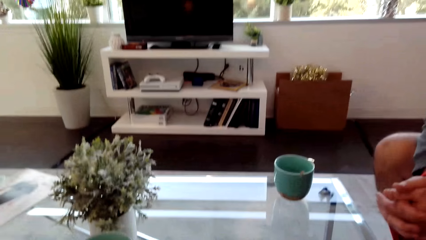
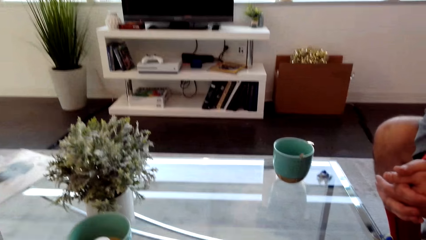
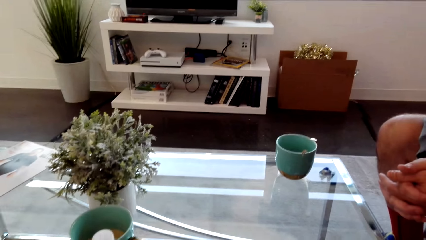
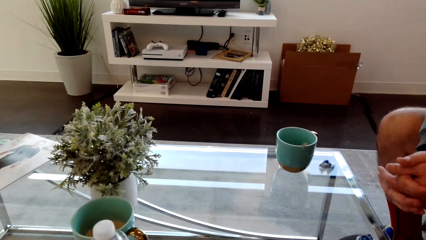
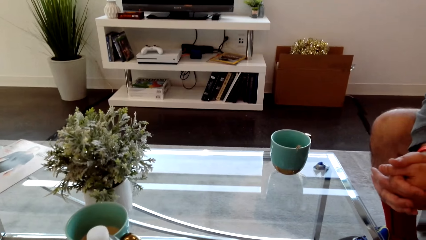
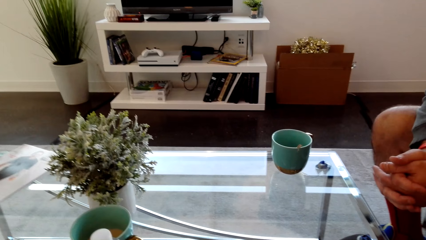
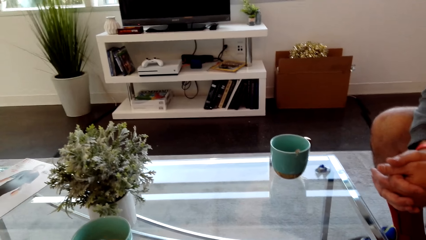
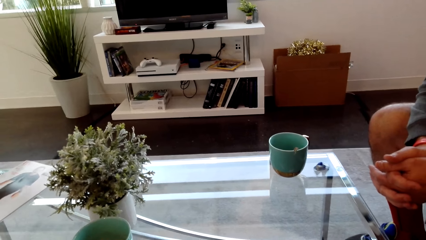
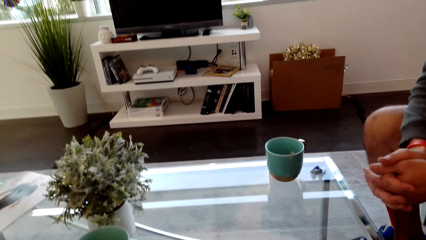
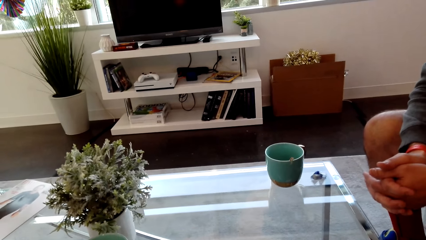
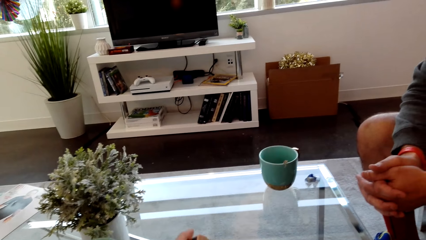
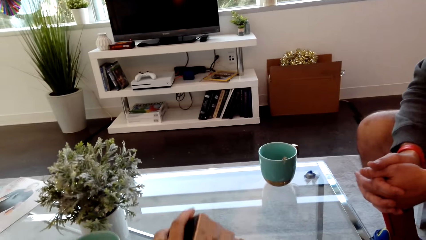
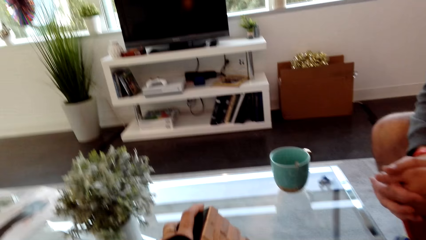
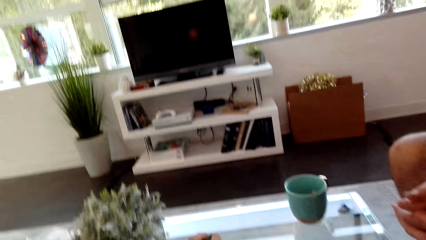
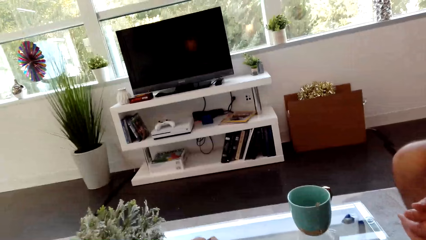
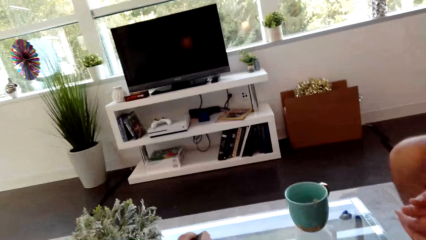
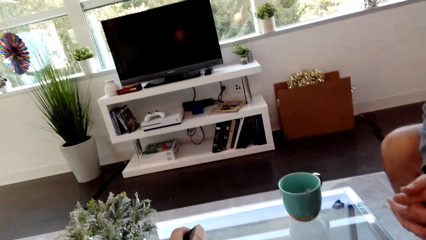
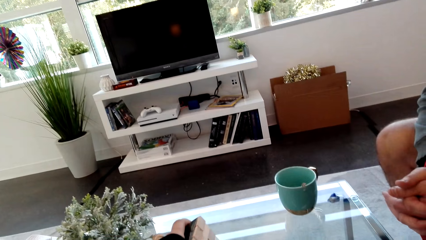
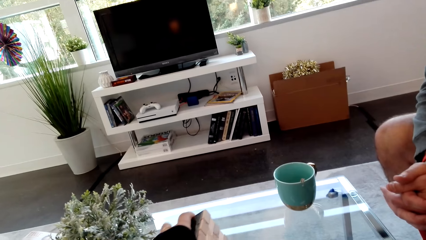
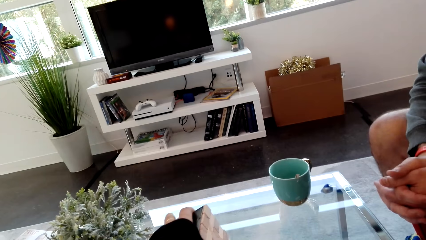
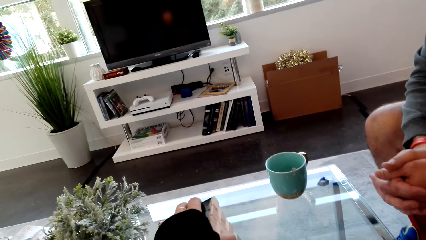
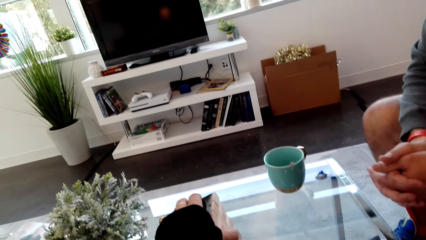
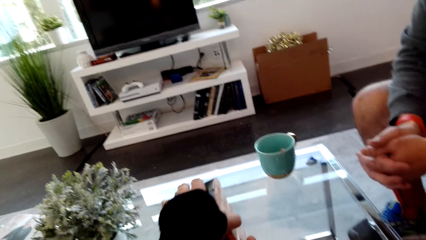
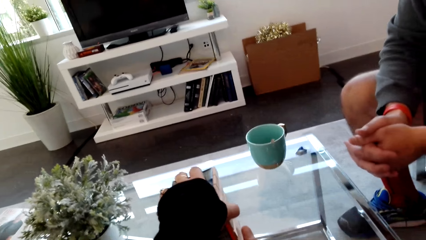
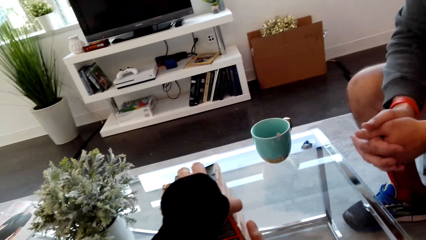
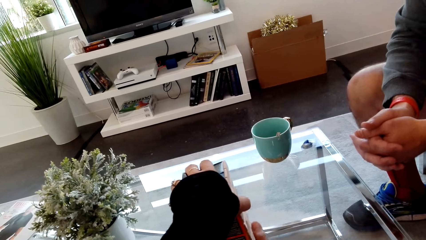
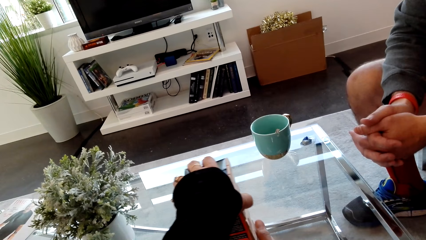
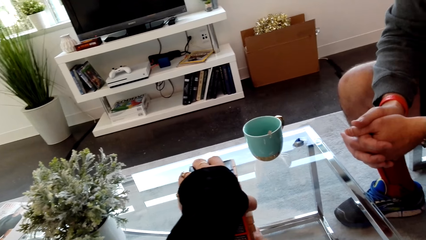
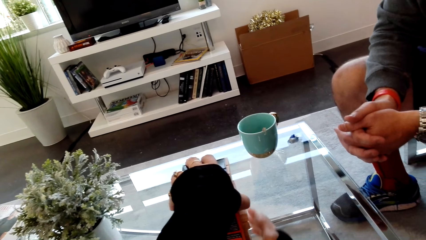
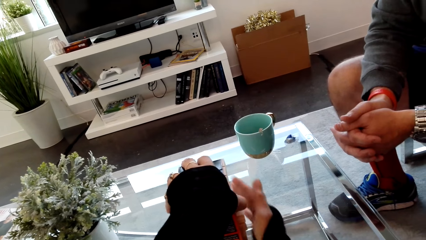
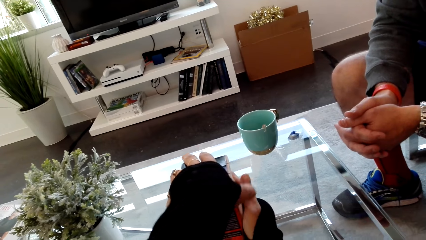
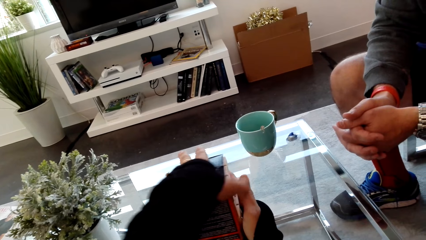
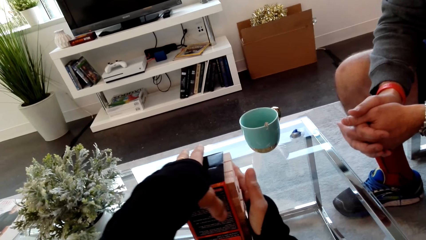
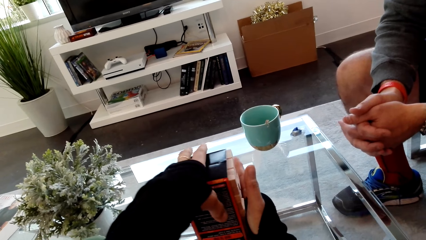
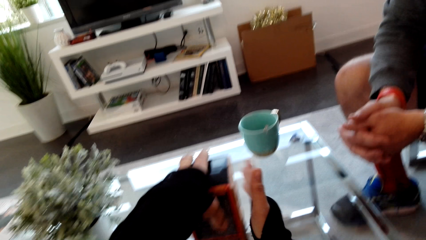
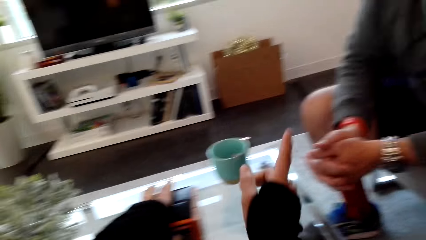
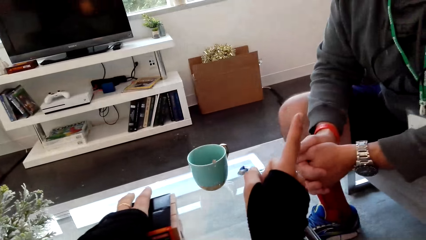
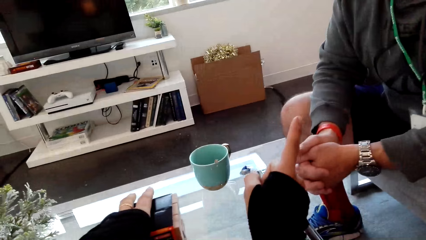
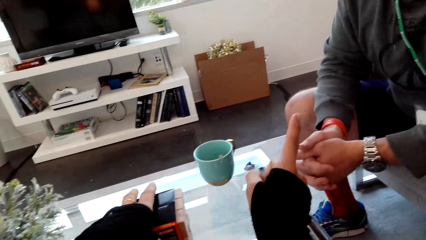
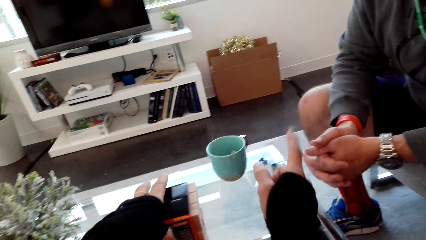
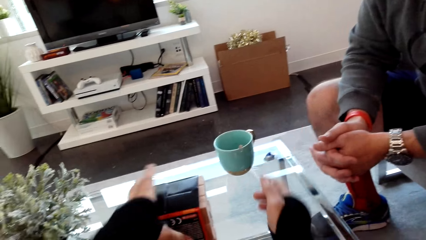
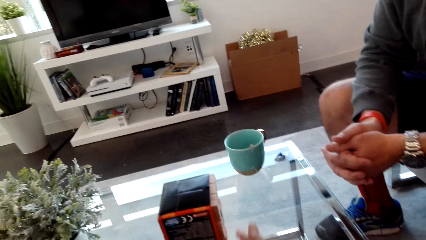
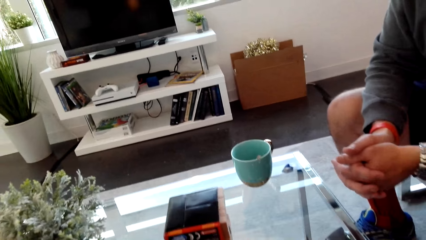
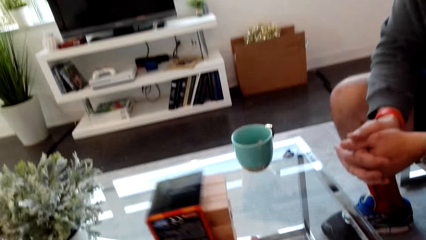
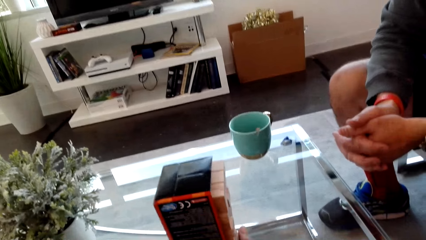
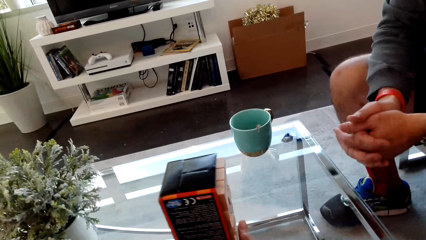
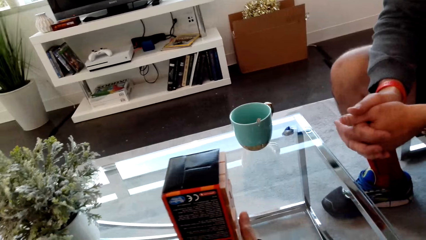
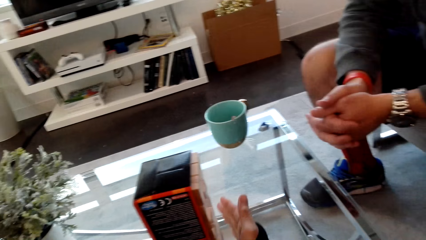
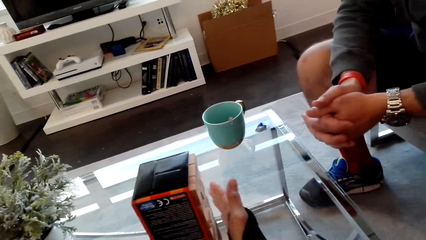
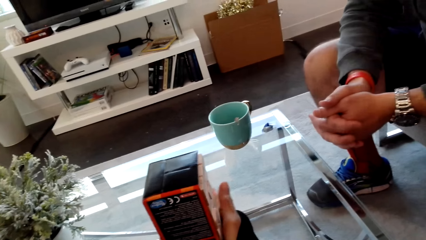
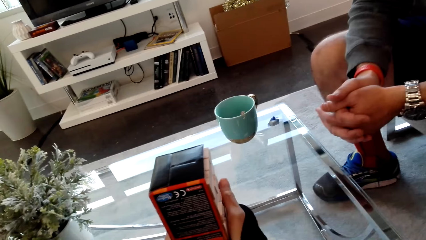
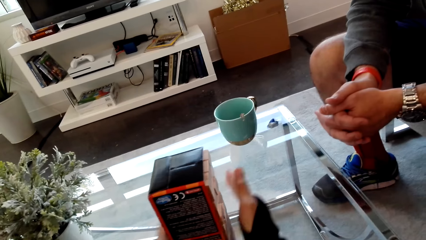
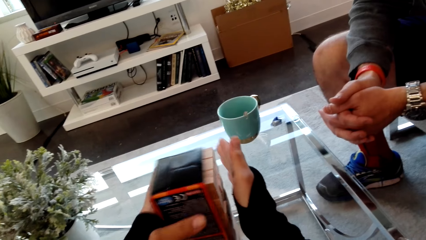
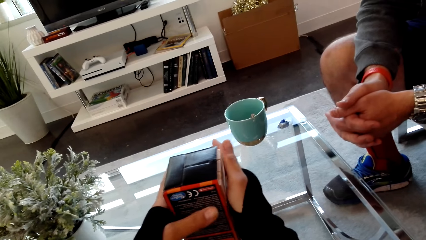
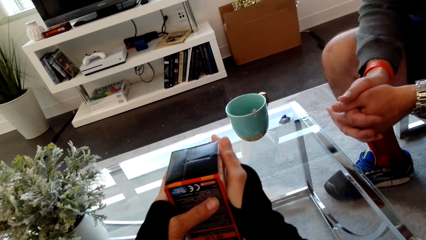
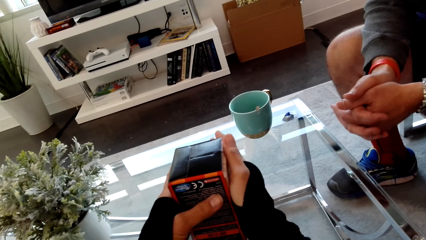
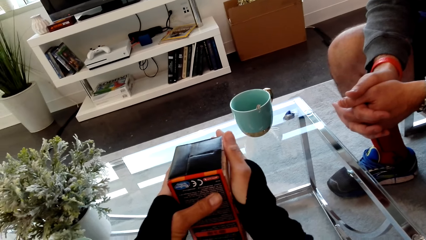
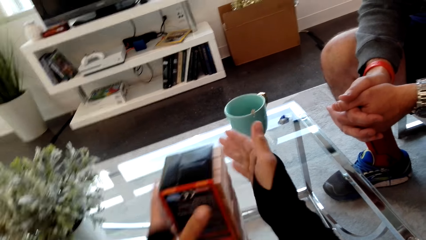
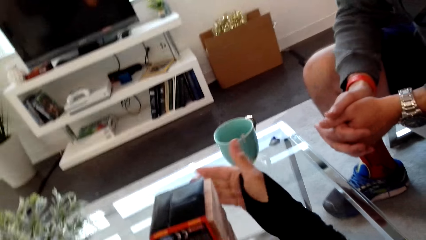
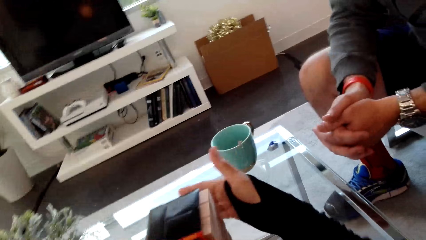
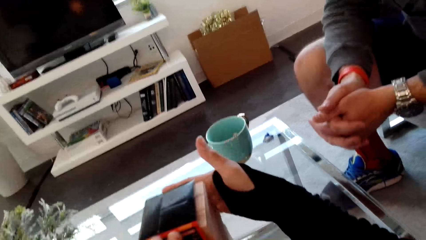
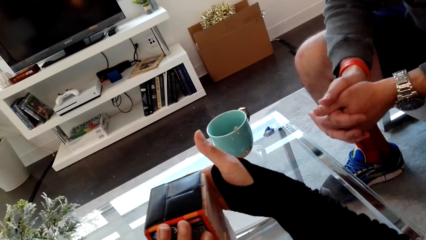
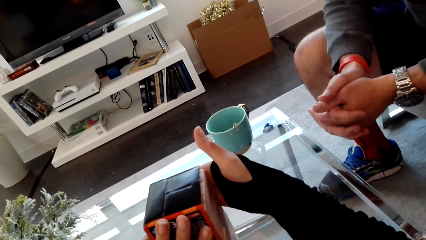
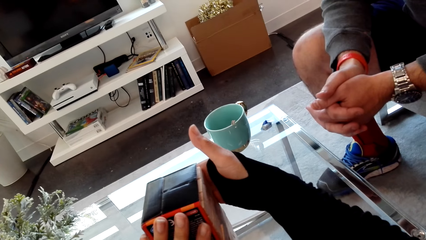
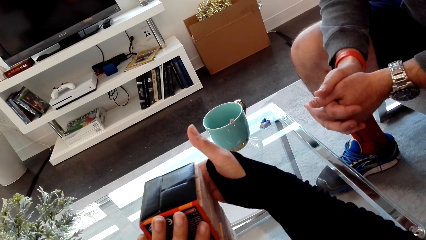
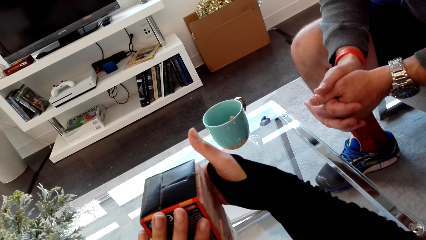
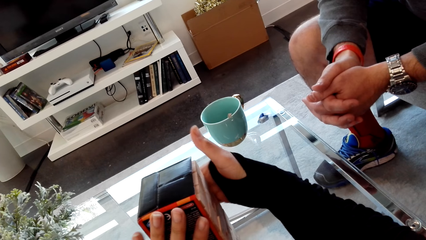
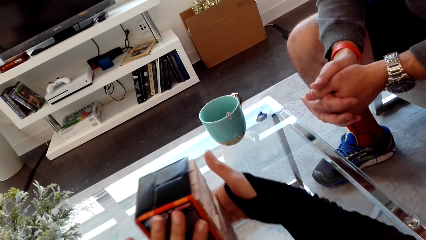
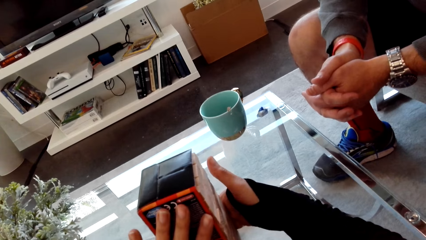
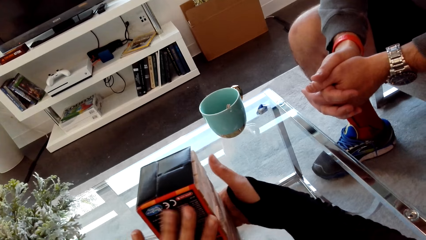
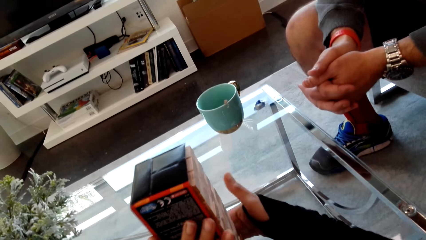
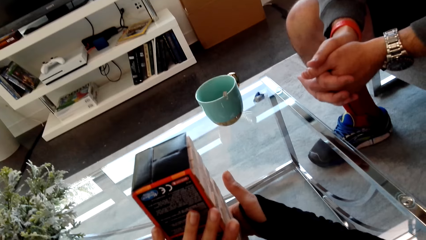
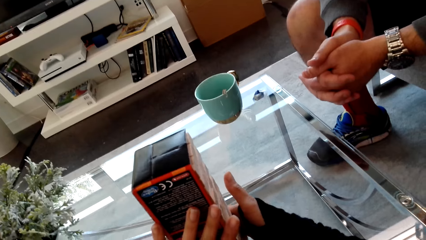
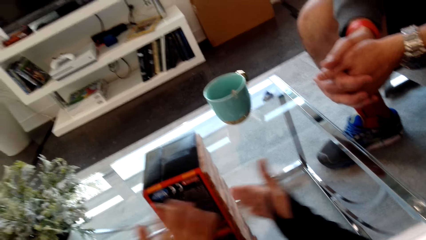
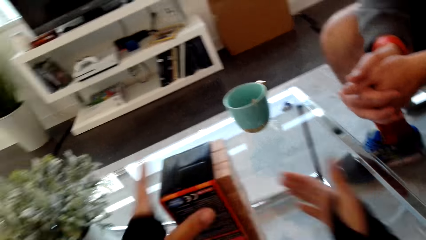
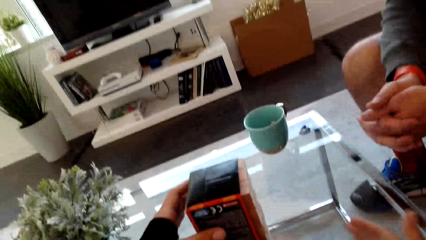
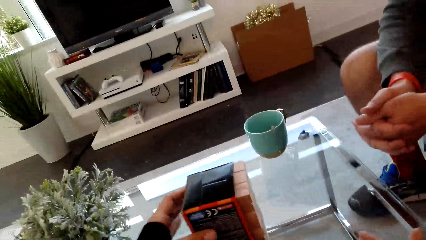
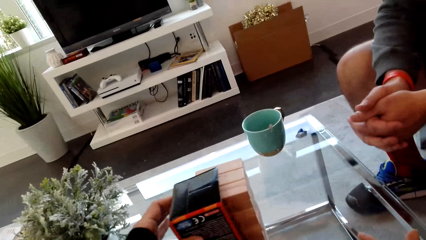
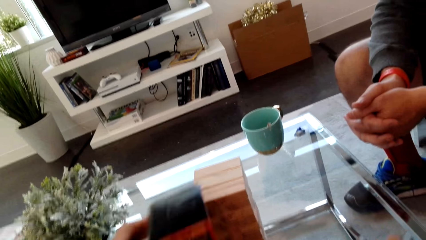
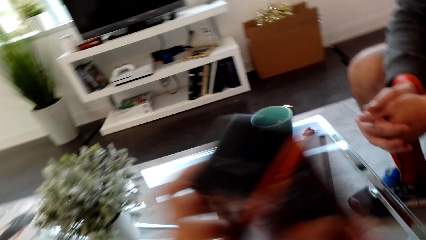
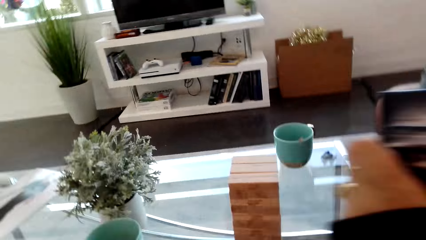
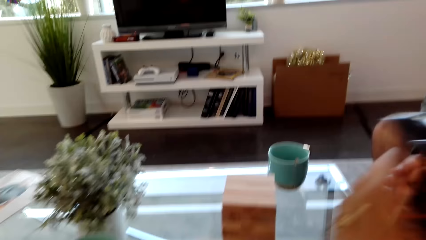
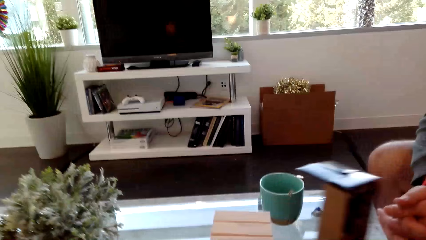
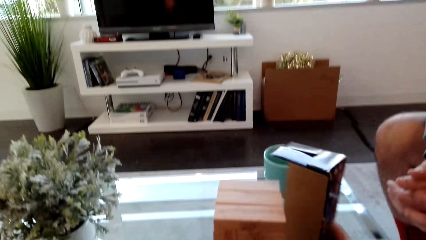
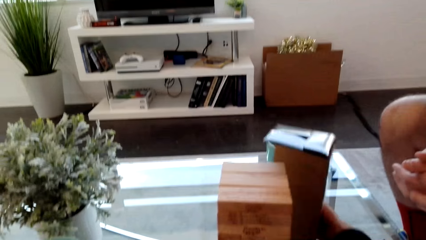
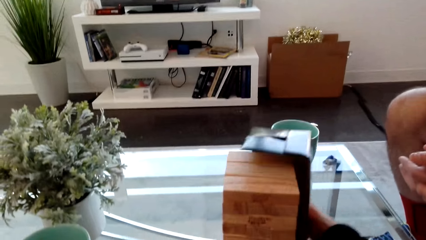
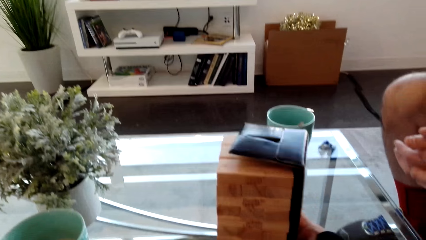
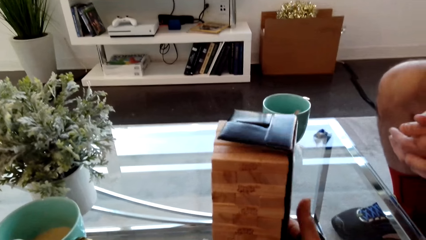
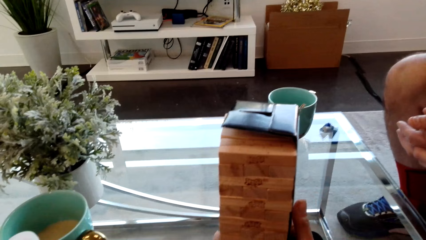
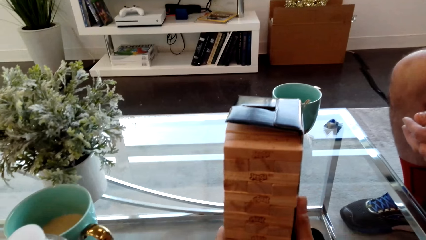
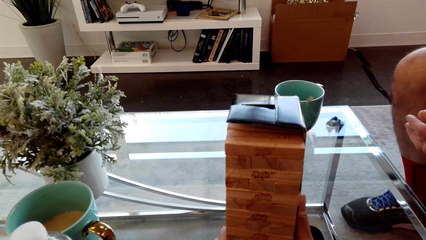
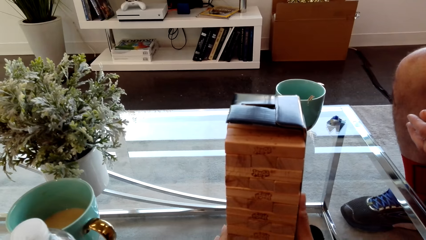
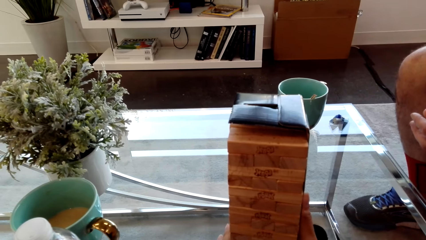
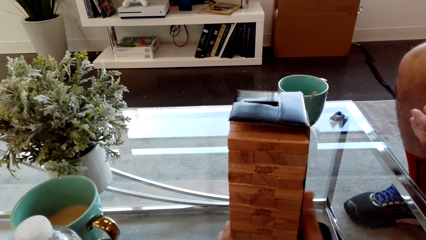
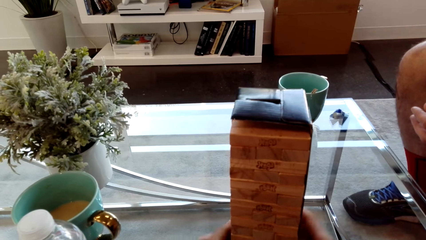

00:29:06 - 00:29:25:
The camera wearer dialogs with a man and places the stacking blocks on the table. They point a finger to the man. They align the stacking blocks. They remove the box from the blocks and put the box on the blocks.
